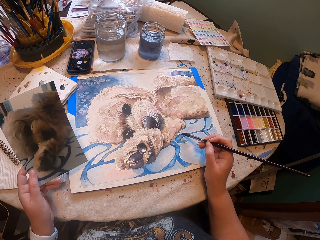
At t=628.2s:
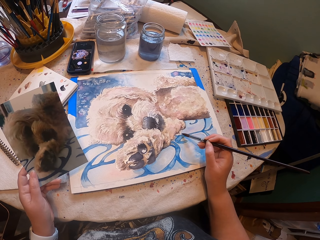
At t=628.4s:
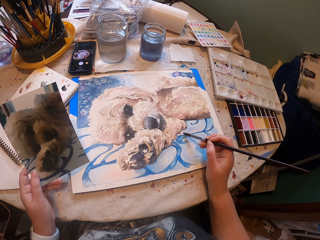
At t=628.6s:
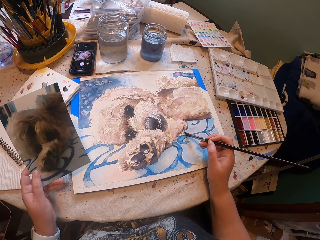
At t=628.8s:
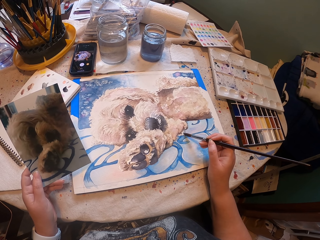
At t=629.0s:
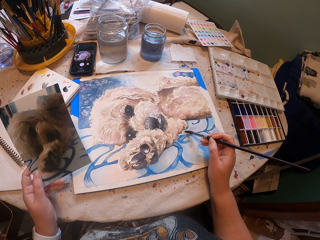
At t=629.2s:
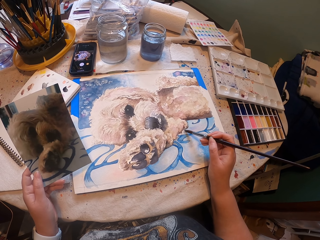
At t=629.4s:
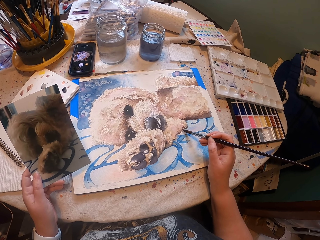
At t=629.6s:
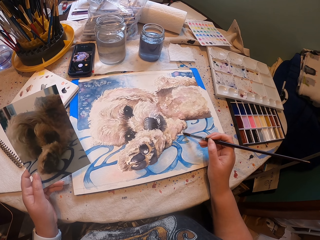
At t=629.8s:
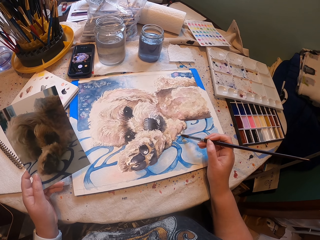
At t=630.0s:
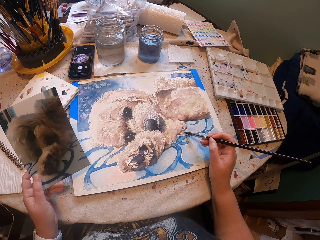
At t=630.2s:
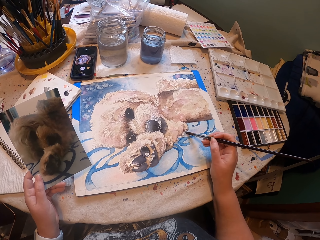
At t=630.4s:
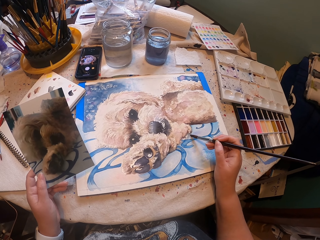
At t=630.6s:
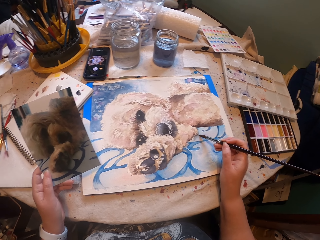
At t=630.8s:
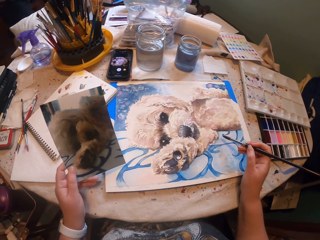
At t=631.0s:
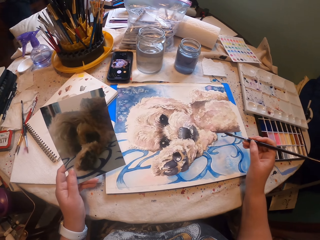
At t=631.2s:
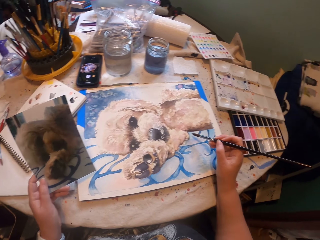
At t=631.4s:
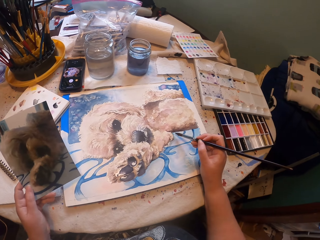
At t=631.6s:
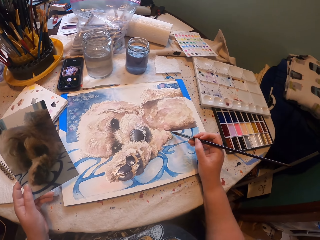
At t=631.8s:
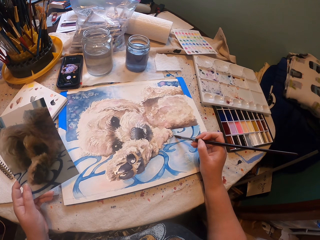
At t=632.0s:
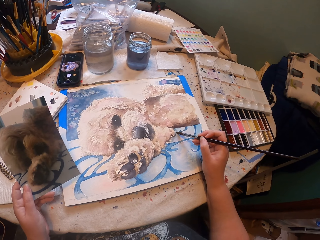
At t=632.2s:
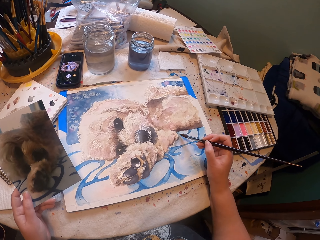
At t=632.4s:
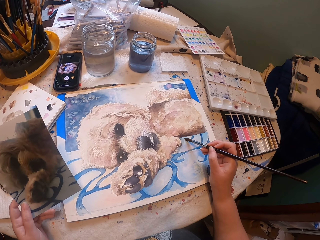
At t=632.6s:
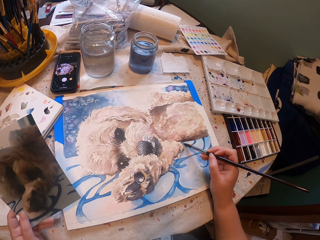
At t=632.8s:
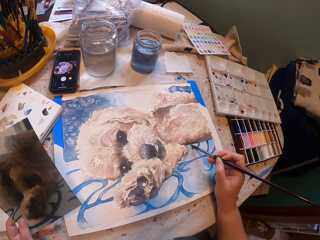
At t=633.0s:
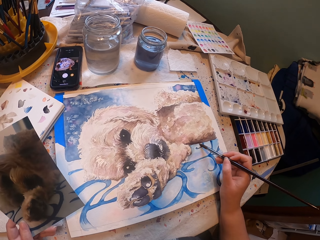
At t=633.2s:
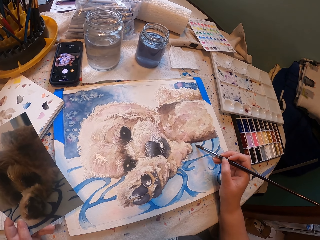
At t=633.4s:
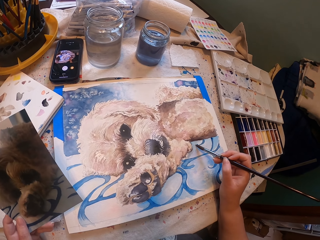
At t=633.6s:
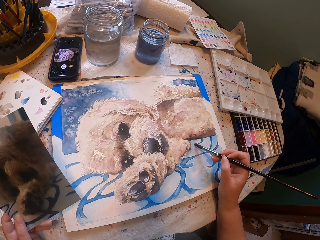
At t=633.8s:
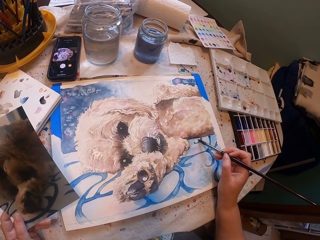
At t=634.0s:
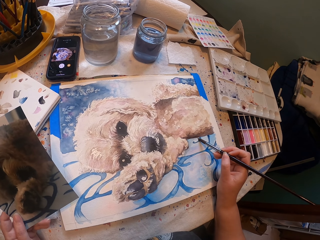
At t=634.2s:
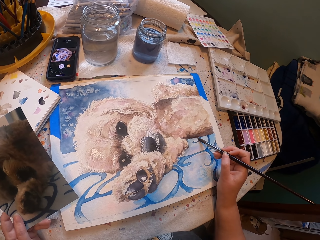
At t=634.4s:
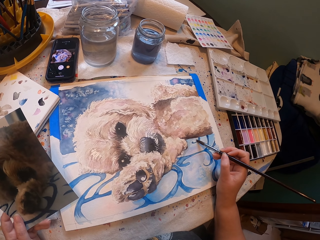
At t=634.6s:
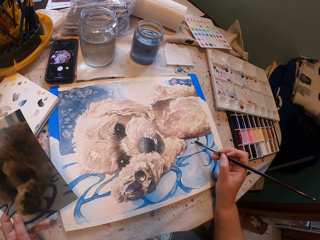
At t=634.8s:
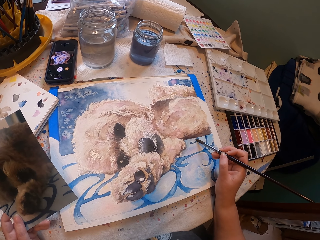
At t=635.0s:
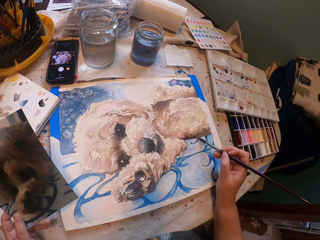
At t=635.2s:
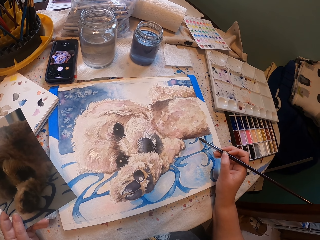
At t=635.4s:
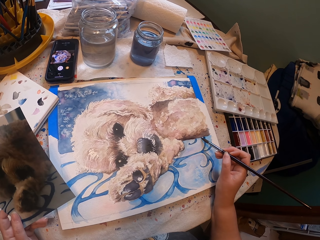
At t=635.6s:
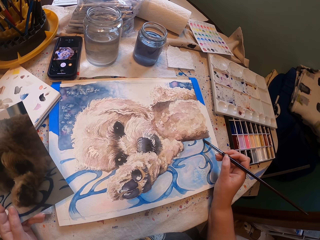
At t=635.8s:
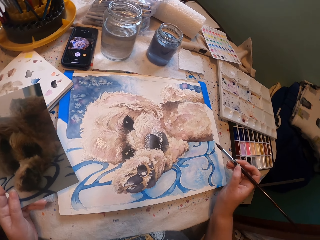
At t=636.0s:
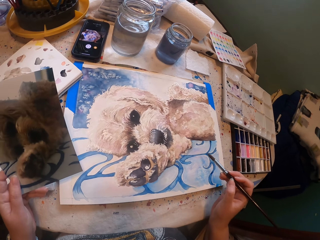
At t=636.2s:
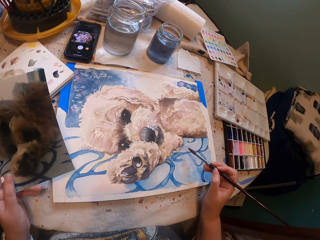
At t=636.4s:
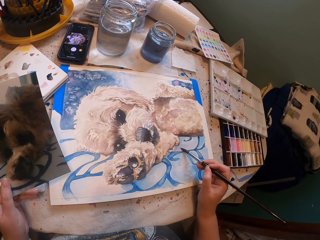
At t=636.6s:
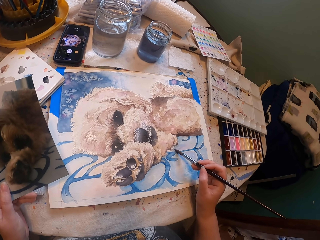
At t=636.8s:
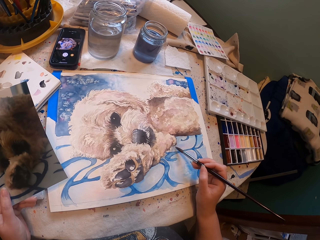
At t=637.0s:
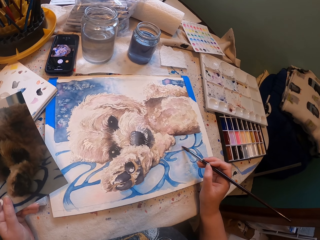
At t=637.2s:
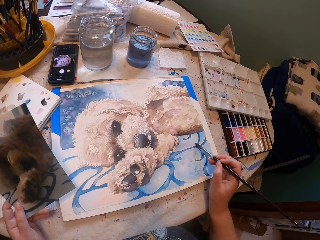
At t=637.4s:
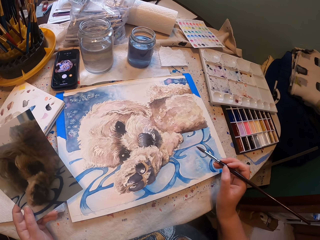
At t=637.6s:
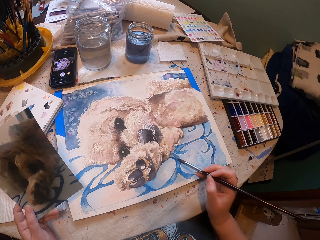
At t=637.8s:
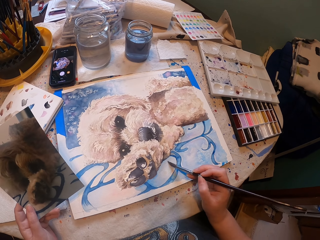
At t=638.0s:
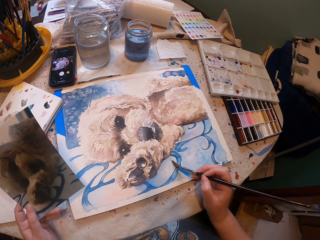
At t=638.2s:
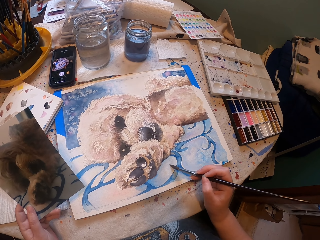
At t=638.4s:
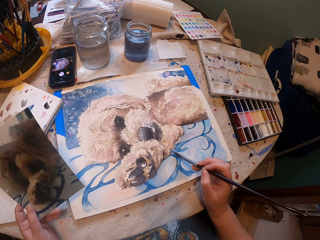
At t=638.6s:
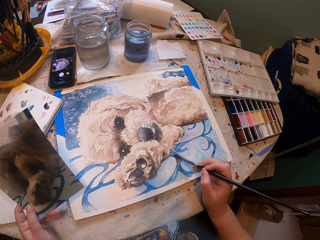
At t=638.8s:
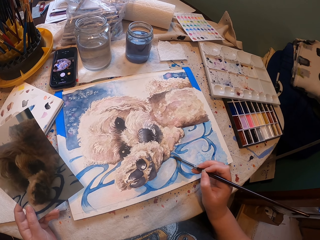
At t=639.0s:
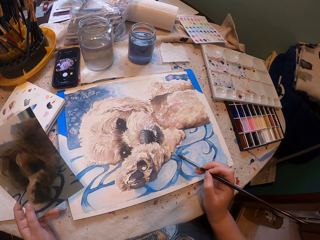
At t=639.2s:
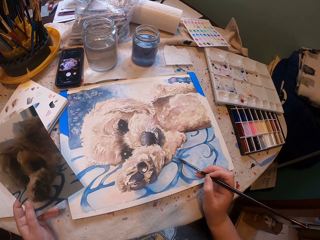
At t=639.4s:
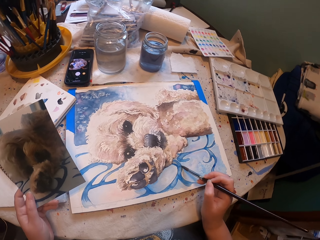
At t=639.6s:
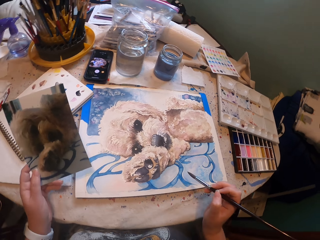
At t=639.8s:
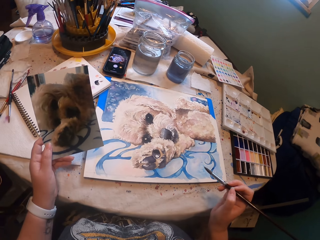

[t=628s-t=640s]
The camera wearer paints a painting using a paintbrush. They paint the painting using the paintbrush repeatedly.

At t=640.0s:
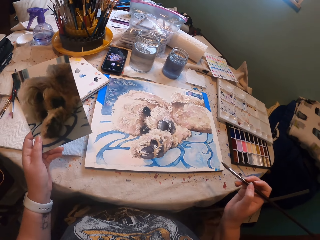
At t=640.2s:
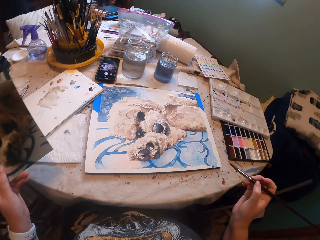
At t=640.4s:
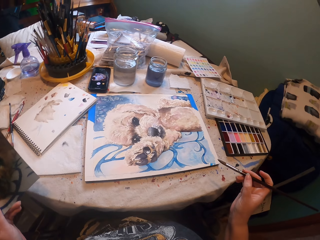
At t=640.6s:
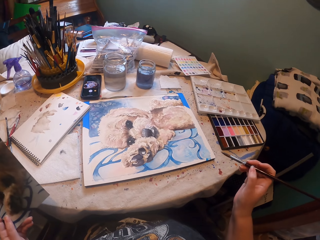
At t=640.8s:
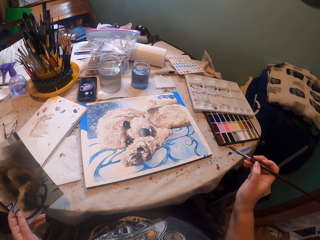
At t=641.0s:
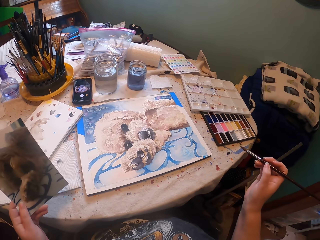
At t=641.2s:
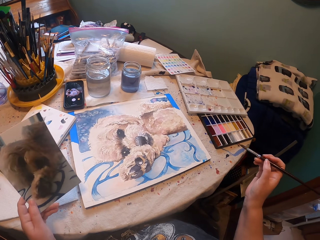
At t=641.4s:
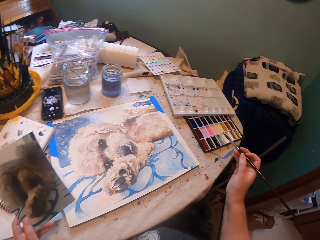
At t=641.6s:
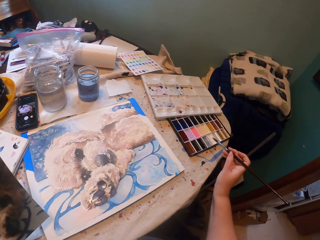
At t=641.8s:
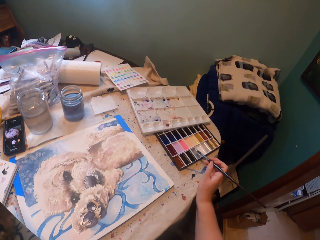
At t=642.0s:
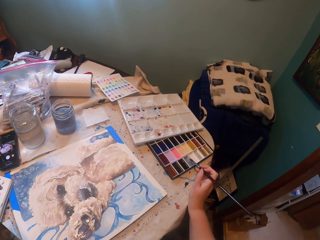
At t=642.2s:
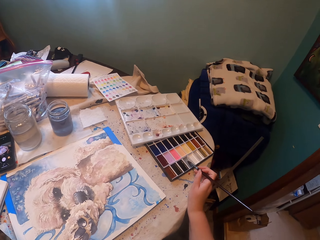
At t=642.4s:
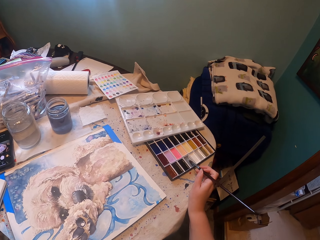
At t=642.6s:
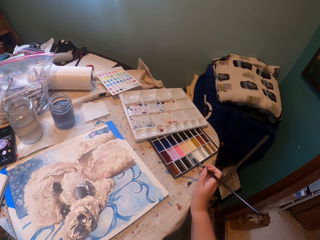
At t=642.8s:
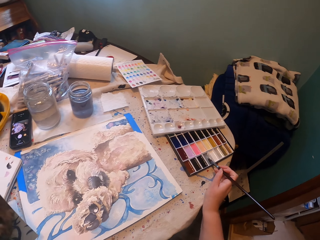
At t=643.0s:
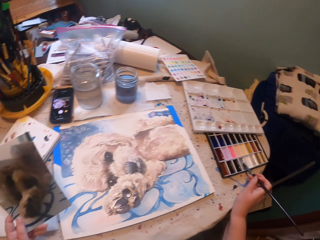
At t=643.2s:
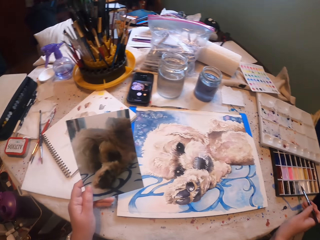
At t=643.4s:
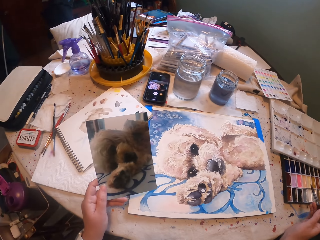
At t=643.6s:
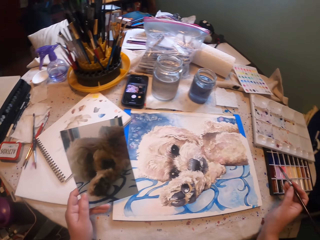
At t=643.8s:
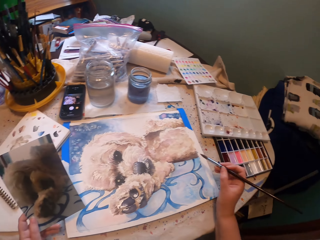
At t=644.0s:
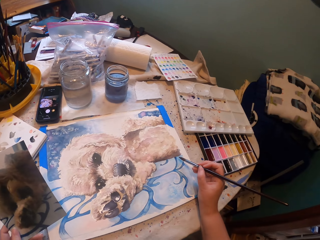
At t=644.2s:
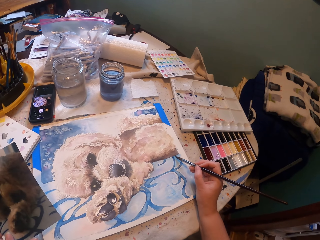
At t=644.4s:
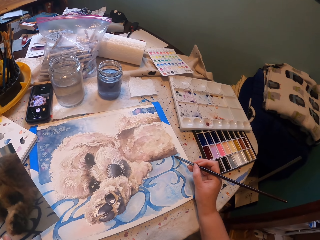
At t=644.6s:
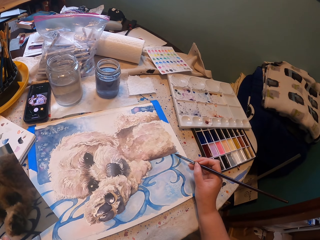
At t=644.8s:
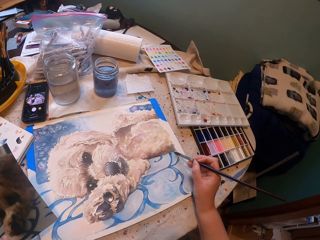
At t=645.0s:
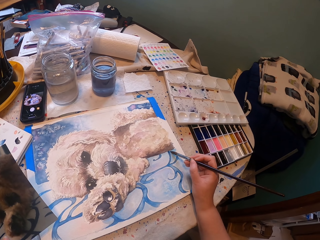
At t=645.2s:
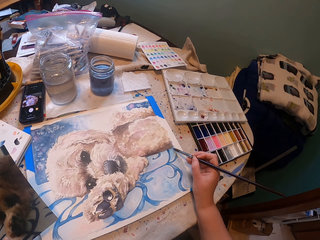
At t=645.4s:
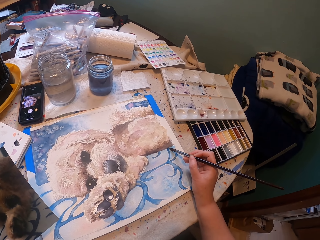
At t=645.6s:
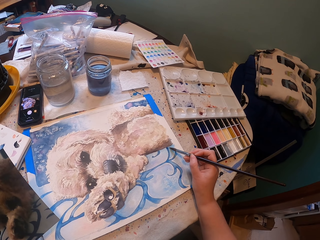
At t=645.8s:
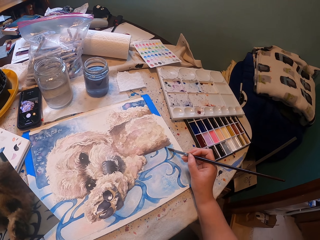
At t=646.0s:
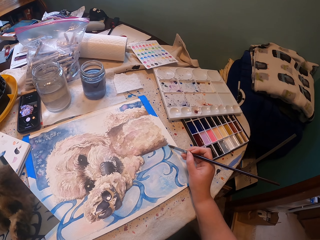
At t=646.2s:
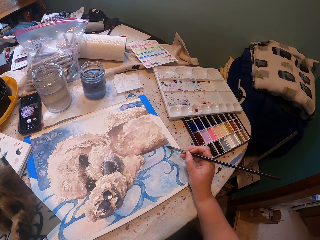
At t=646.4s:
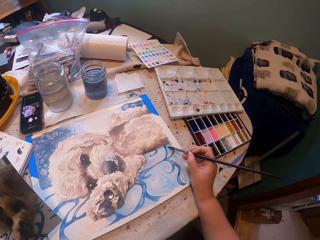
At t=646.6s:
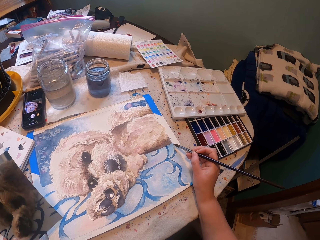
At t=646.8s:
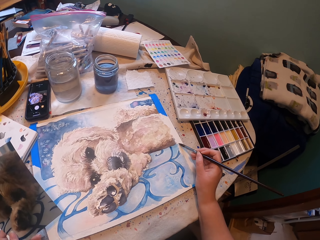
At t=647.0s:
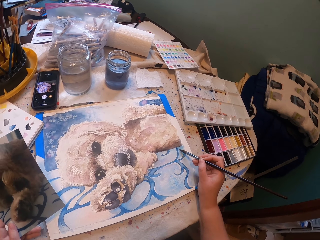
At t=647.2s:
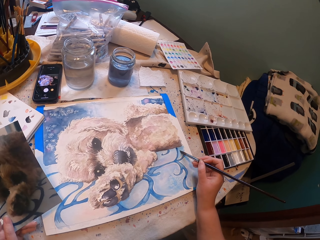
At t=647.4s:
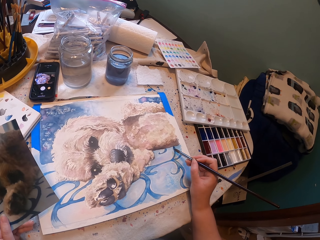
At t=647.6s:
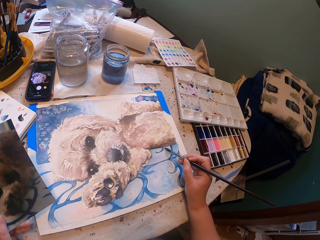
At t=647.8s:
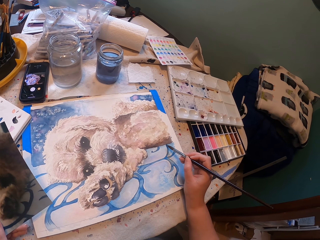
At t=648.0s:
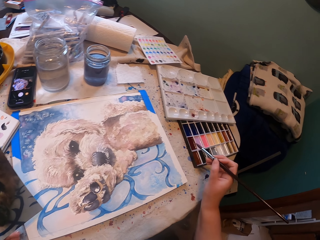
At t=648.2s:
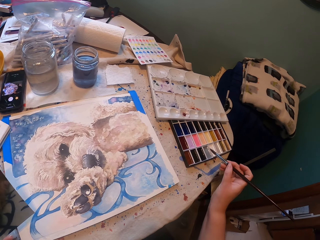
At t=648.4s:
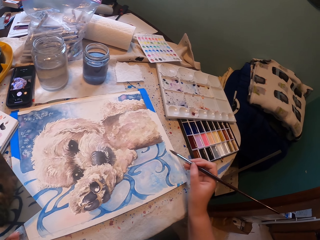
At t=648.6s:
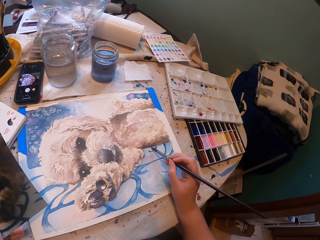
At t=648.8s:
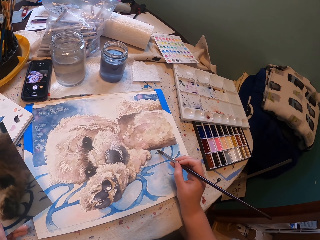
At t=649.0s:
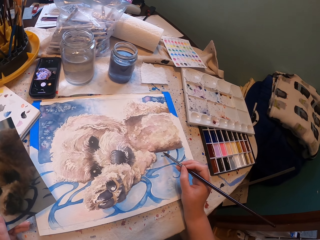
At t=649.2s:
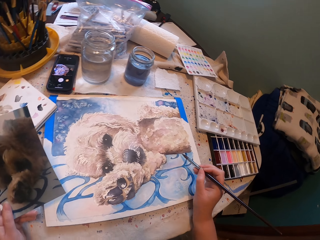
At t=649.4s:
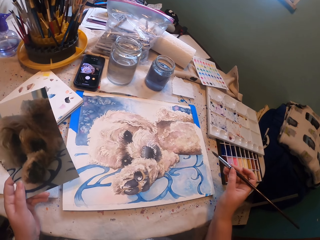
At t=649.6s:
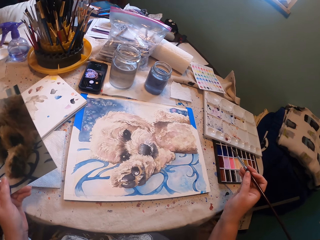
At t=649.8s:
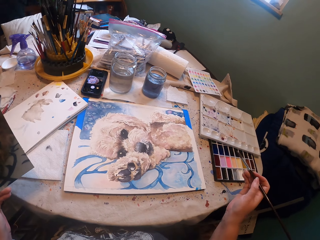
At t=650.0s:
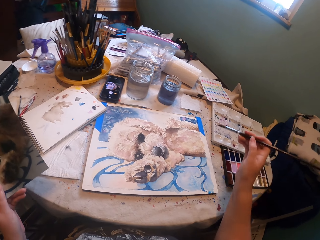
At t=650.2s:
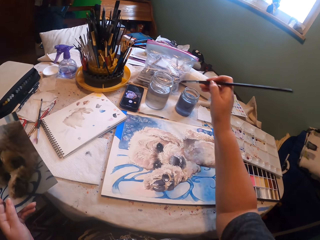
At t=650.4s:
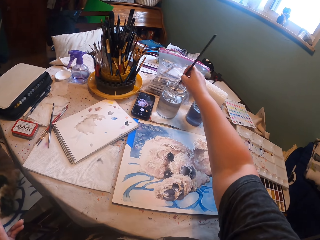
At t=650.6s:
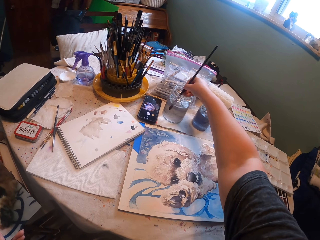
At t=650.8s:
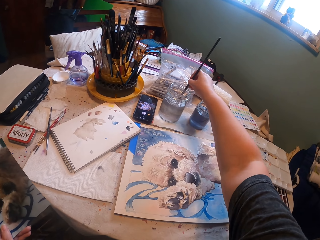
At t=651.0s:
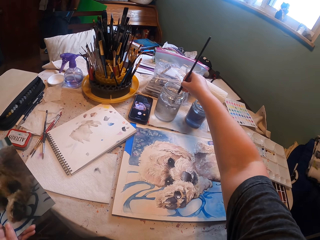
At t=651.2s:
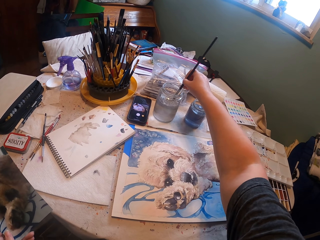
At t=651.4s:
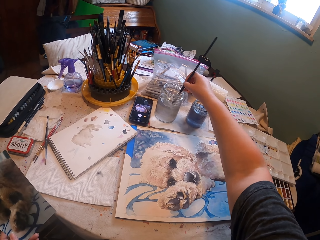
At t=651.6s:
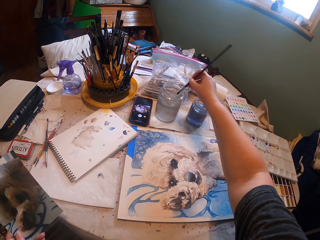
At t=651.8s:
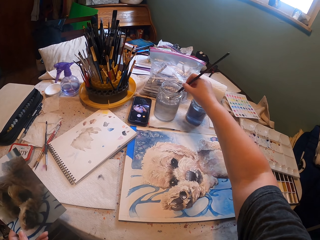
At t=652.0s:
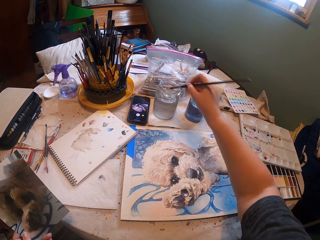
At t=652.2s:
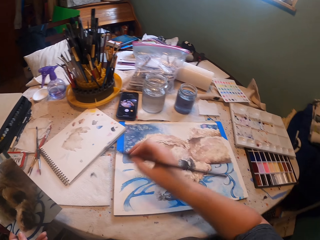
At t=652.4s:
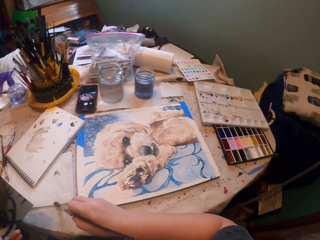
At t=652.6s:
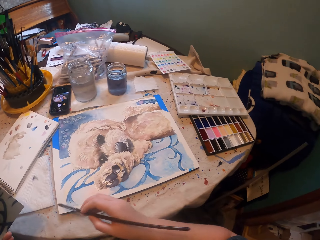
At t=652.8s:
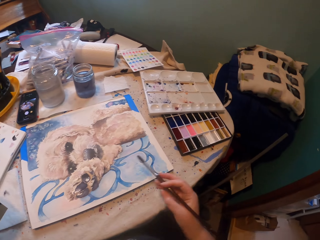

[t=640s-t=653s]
The camera wearer removes both hands from the table. They dip the brush on the color set. They paint a painting using the brush. They lift the right hand from the sketch. They paint the painting using the brush. They dip the paintbrush in water. They wipe the paintbrush on a serviette.
